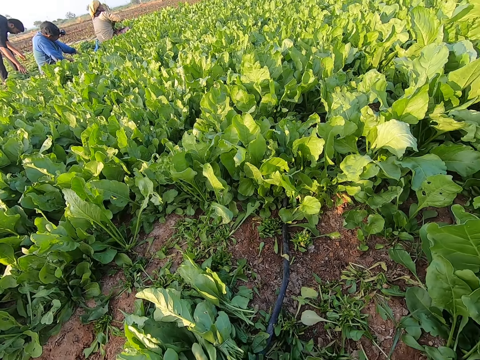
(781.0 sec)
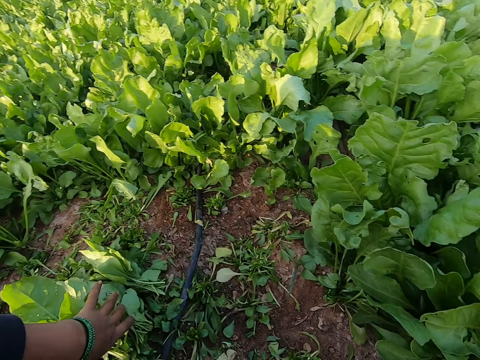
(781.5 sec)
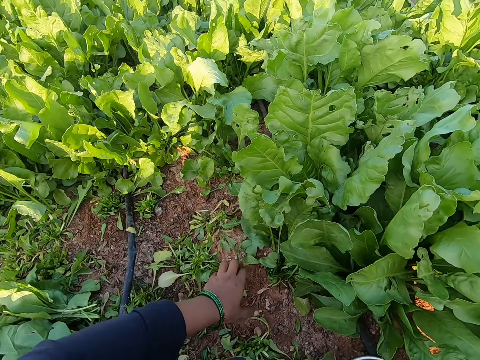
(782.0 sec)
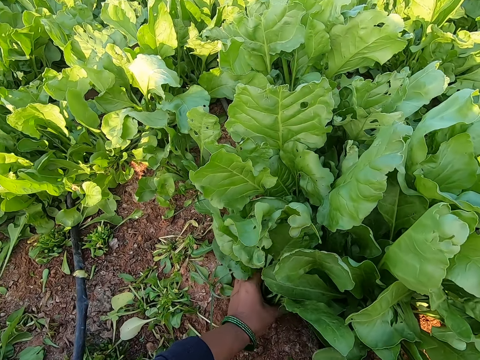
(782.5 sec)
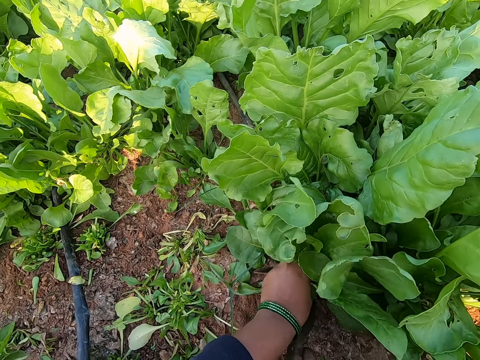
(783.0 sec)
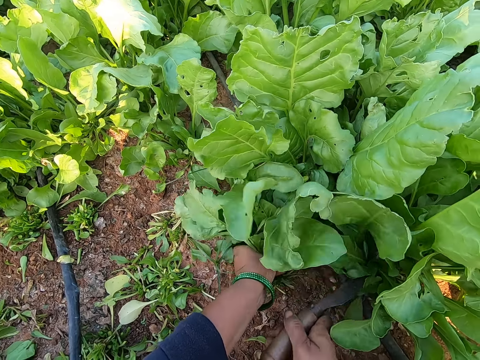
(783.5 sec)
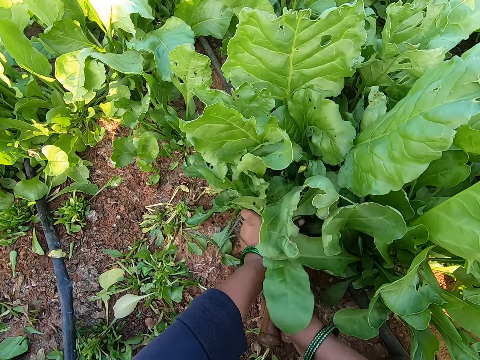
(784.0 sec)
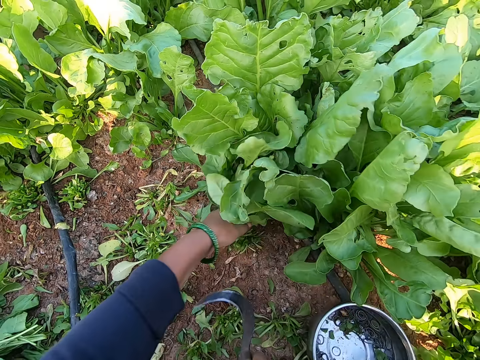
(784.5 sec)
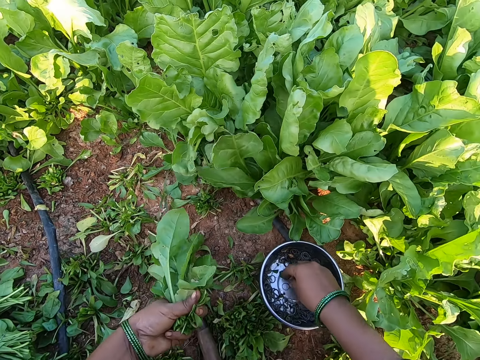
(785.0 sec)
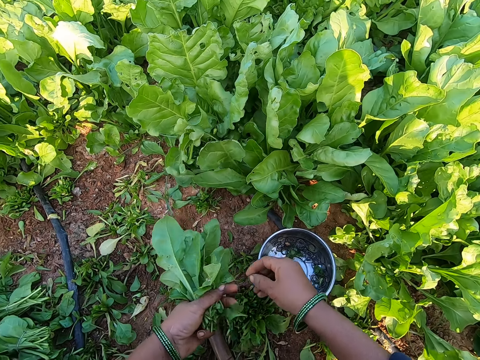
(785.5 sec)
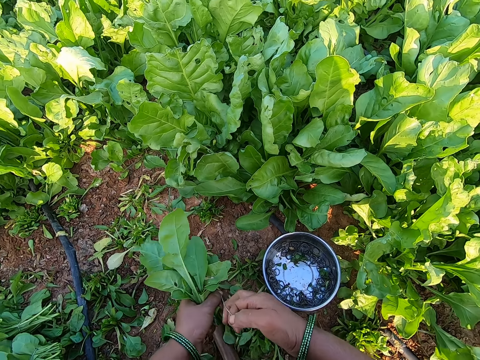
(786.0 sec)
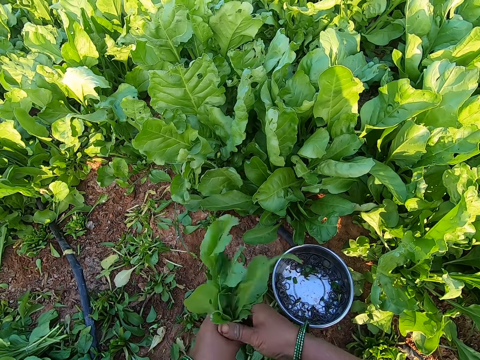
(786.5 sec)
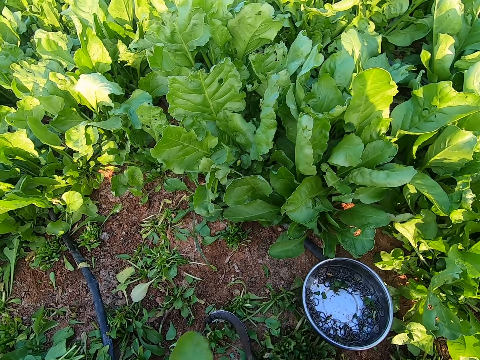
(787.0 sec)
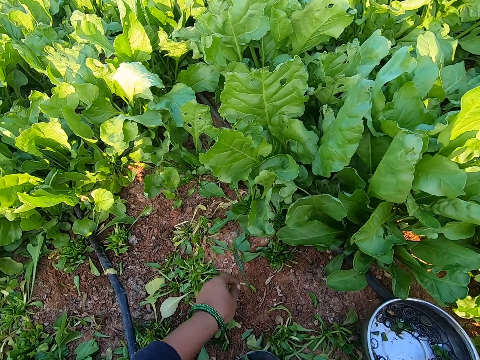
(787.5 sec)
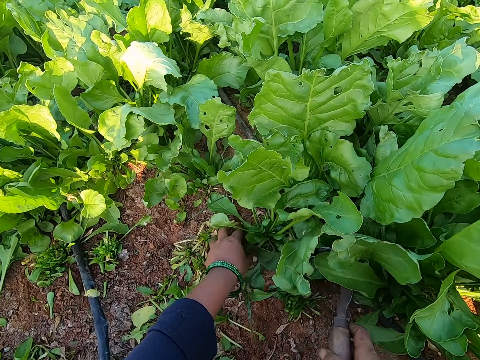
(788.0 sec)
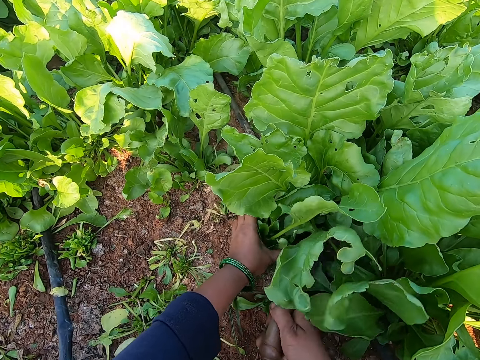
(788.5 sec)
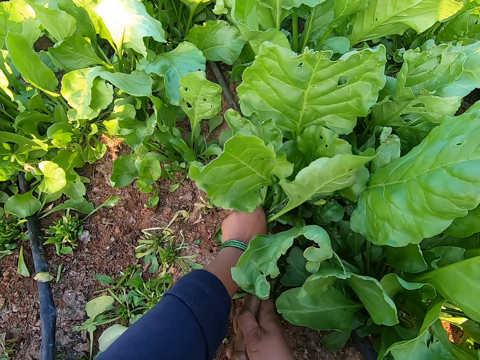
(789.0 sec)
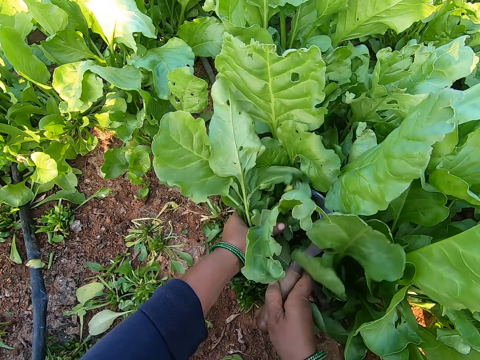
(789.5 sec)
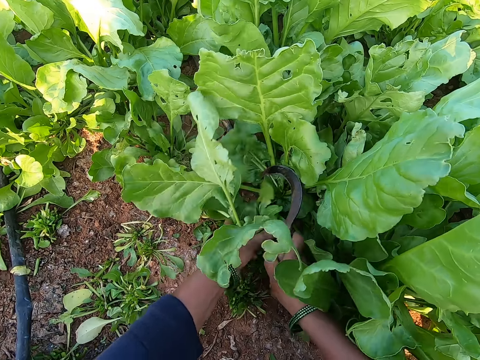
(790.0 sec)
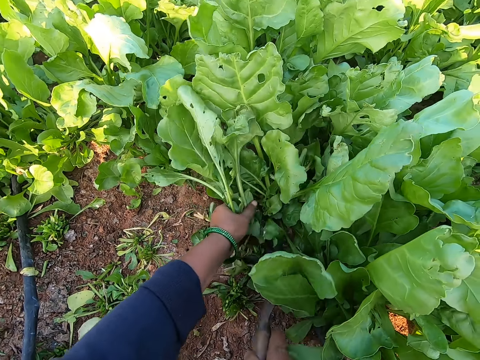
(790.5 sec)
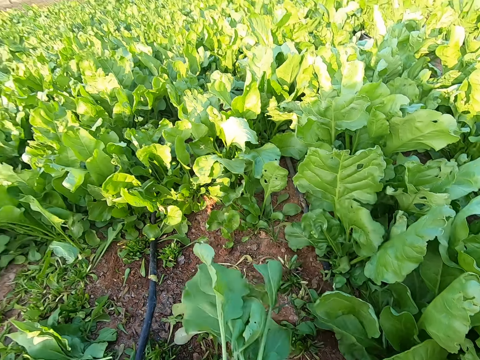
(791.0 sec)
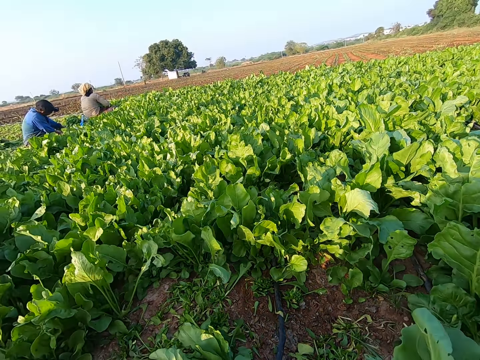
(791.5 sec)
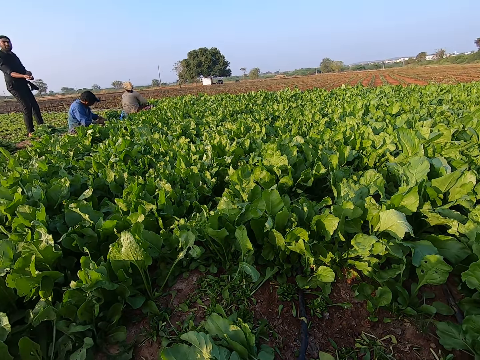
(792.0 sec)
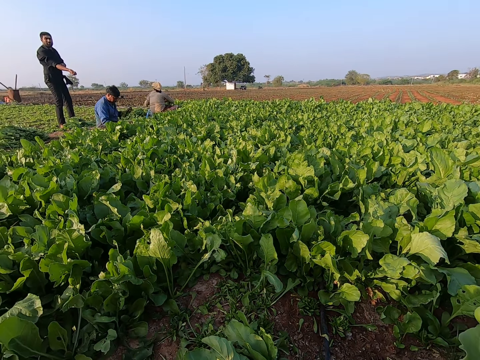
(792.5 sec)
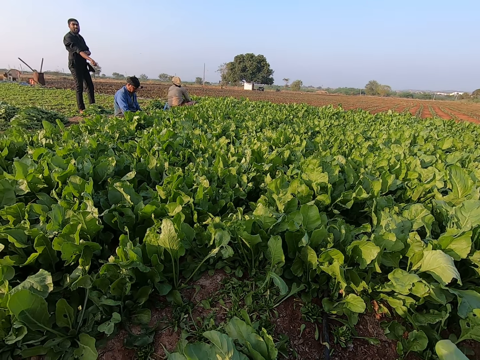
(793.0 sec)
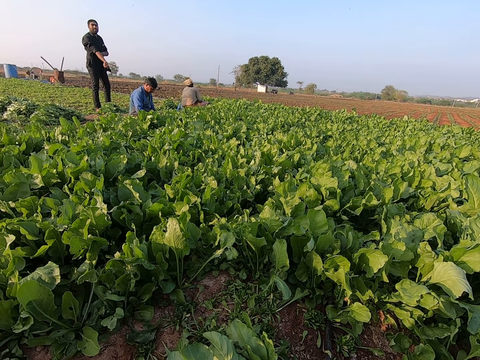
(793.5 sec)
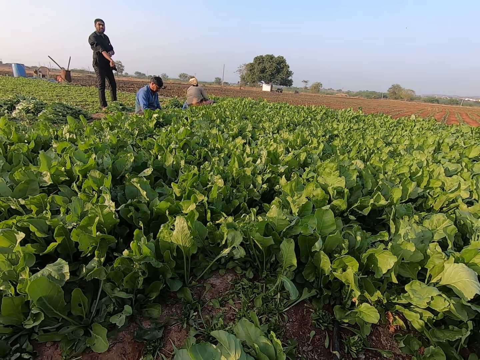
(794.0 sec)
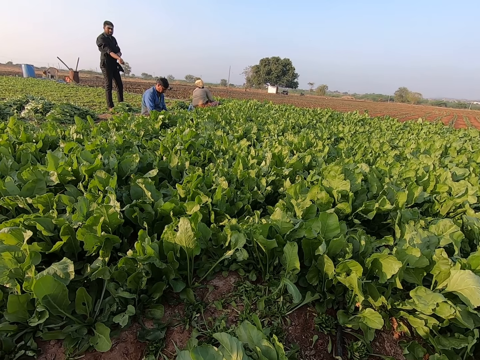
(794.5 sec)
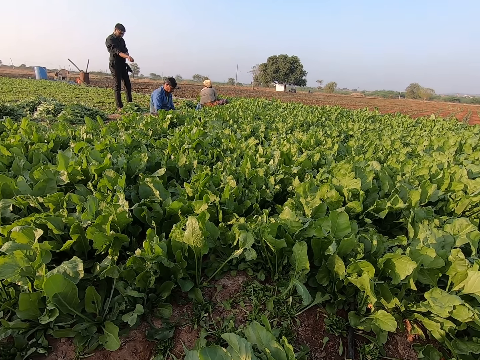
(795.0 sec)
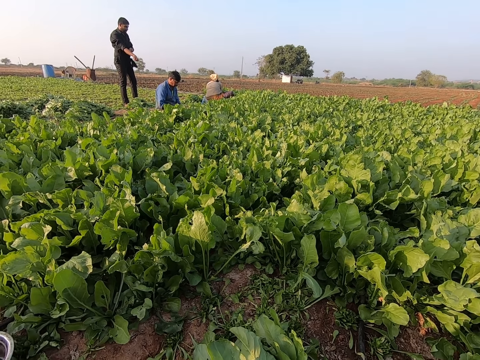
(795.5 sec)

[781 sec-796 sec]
The camera wearer drops the bundle of spinach plant on the ground with her right hand. She holds some spinach plants on the ground with her left hand. She cuts the spinach plants from the ground with the sickle in her right hand. She holds some spinach plants on the ground with her left hand. She cuts the spinach plants from the ground with the sickle in her right hand. She drops the sickle on the ground with her right hand. She picks a rubber band from the metal bowl on the ground with her right hand. She holds the rubber band with her hands, stretches the rubber band with her hands, and wraps the rubber band around her right hand. She binds the spinach plants in her left hand with the rubber band in her right hand. She holds some spinach plants on the ground with her left hand. She cuts the spinach plants from the ground with the sickle in her right hand. She holds some spinach plants on the ground with her left hand. She cuts the spinach plants from the ground with the sickle in her right hand. She converses with a man. Another man harvests some spinach plants from the ground with the sickle in his right hand. The other man picks a bundle of spinach plant from the ground with his left hand. The first man folds the right hand sleeve of his shirt with his left hand. The other man drops the bundle of spinach plant on the ground with his left hand.

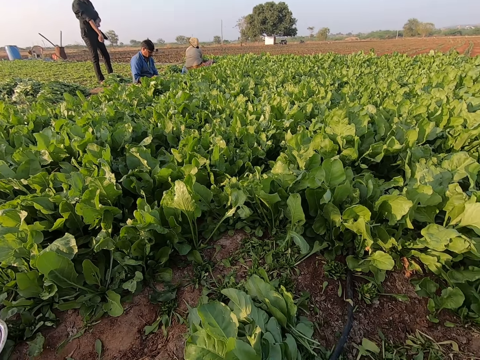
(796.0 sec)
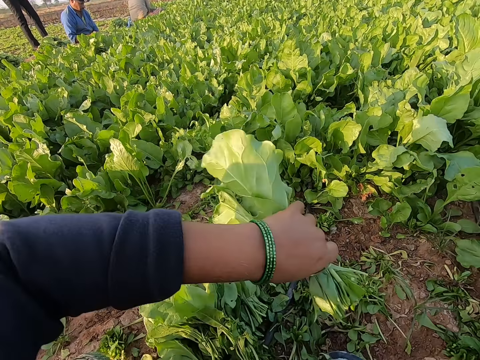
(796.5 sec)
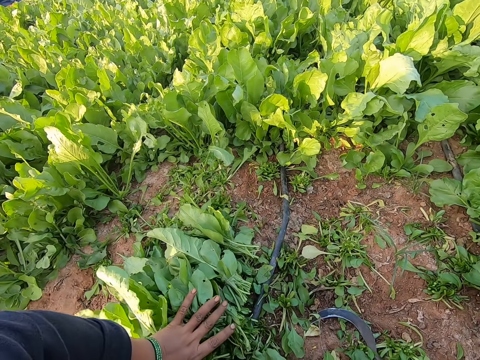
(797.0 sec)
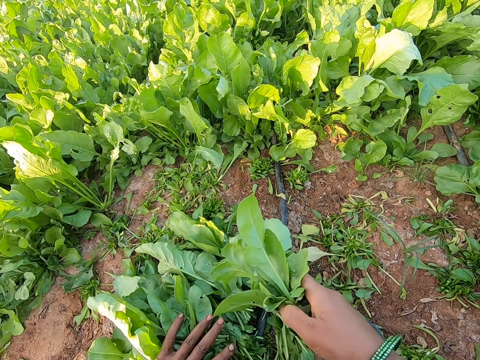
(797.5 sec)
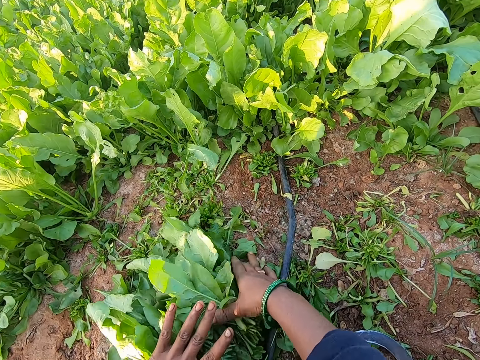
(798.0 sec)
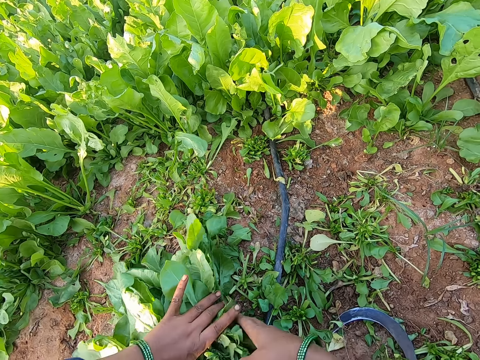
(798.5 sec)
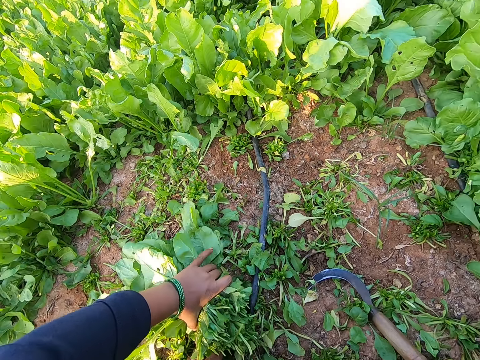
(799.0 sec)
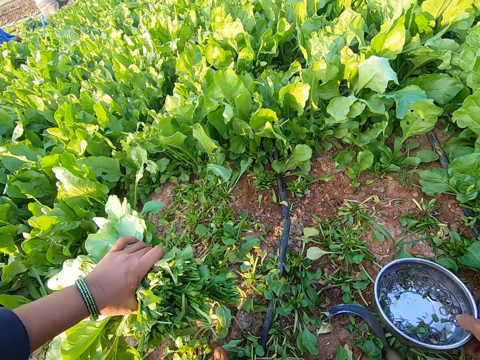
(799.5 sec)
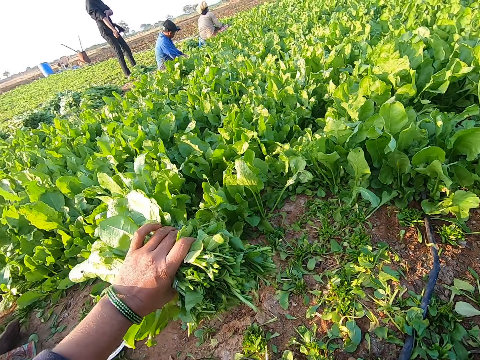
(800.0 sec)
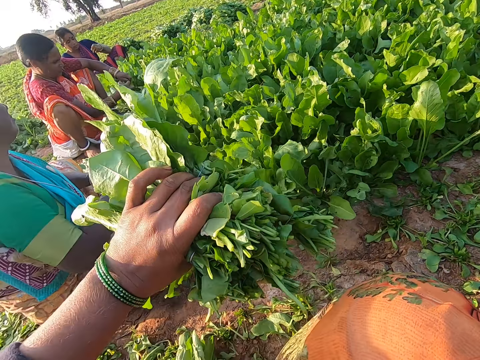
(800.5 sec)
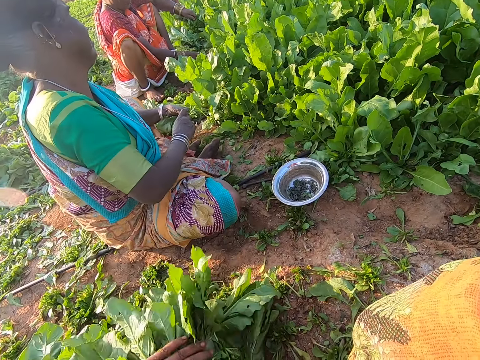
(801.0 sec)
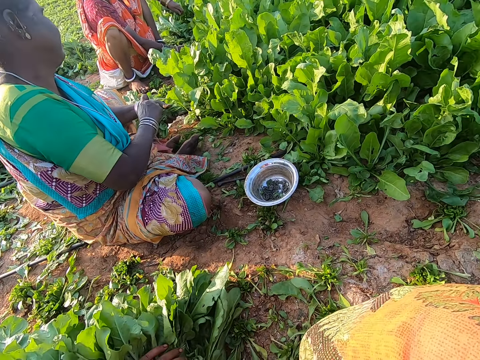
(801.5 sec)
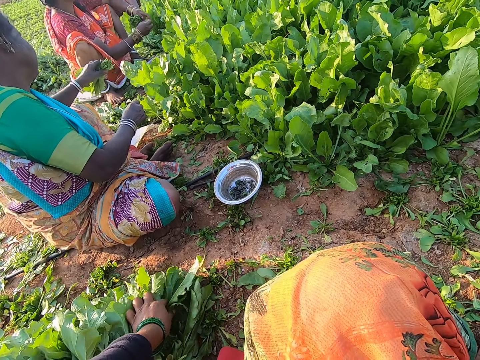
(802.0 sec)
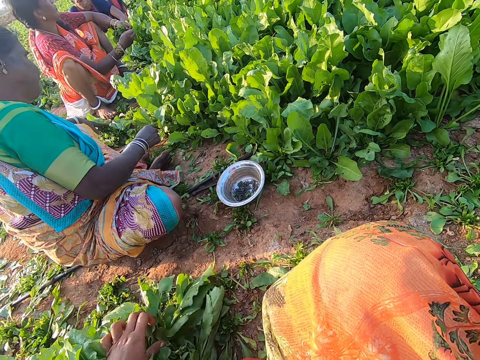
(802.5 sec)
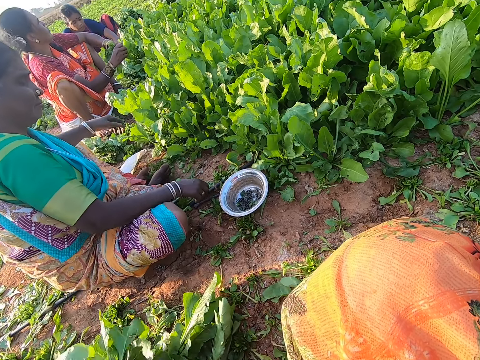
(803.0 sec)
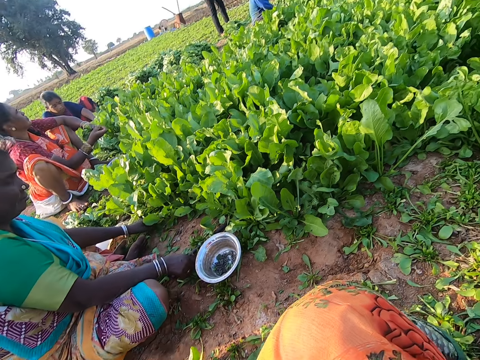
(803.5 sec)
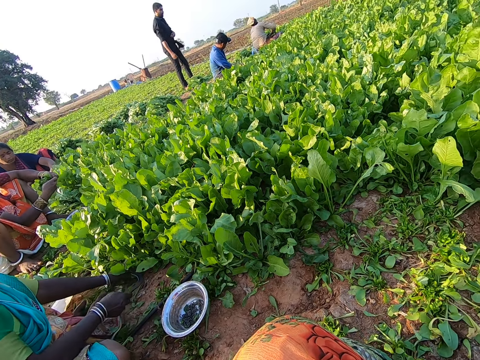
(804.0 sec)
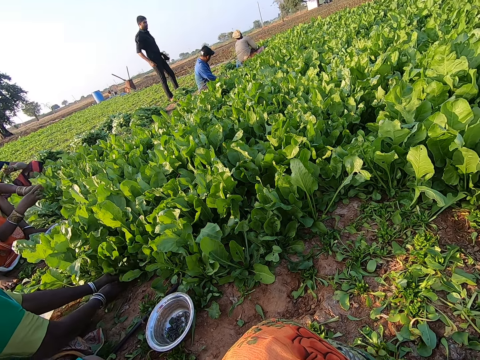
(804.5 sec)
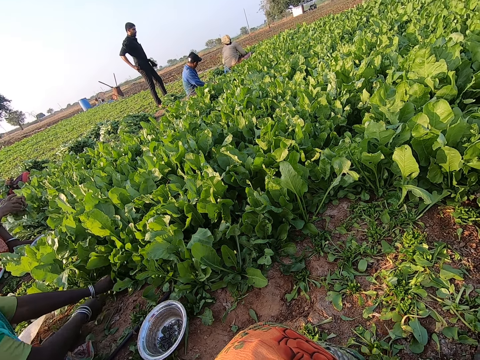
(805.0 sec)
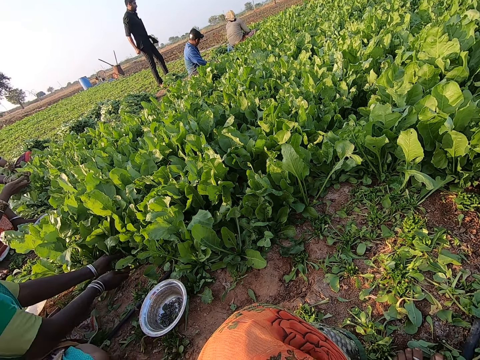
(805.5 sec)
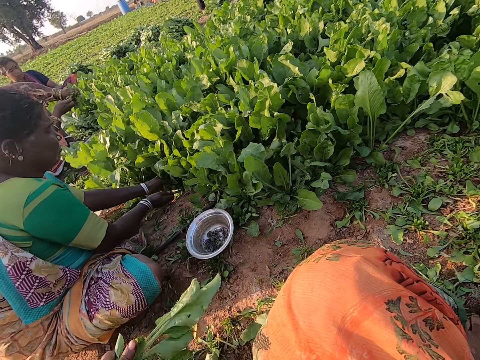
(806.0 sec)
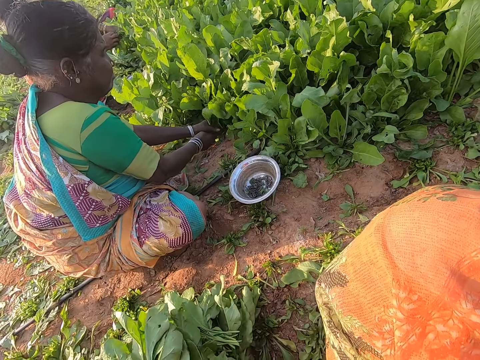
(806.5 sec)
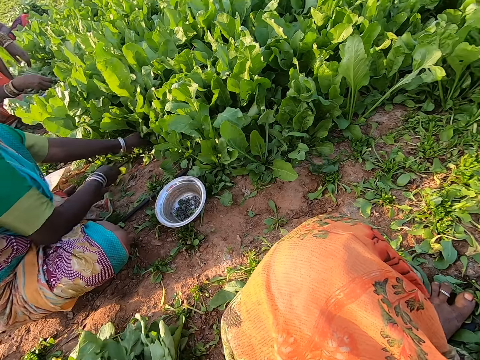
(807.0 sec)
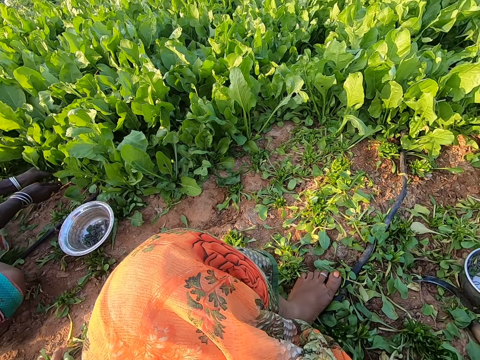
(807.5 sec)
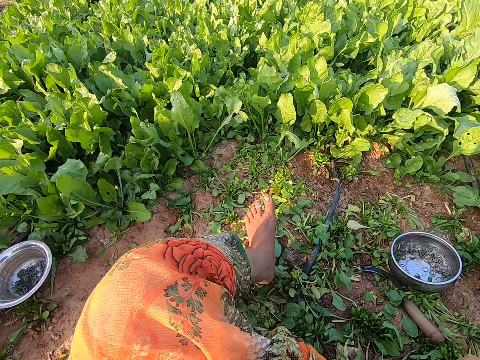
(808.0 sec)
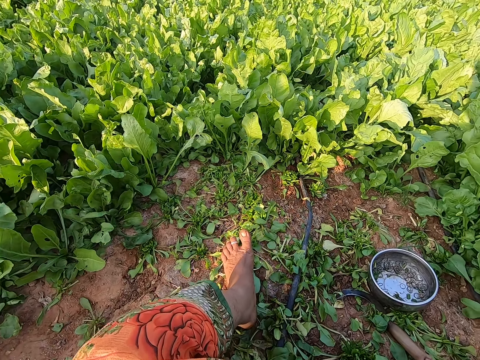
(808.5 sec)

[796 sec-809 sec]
The camera wearer drops the bundle of spinach plant on the bundles of spinach plant on the ground with her left hand. She drops the bundle of spinach plant on the bundles of spinach plant on the ground with her right hand. She gathers the bundles of spinach plant on the ground with her hands. She picks the bundles of spinach plant from the ground with her left hand. She picks the bowl. She drops the metal bowl on the ground with her right hand. A woman binds the spinach plants in her left hand with the rubber band in her right hand. Another woman converses with a third woman. The third woman binds the spinach plants in her left hand with the rubber band in her right hand. The camera wearer drops the bundles of spinach plant on the ground with her left hand. The first woman drops the bundles of spinach plant on the ground with her left hand. The camera wearer talks. The first woman picks the sickle from the ground with her right hand, holds the spinach plants on the ground with her left hand, and cuts the spinach plants from the ground with the sickle in her right hand. The camera wearer drops the bundle of spinach plant on the ground with her left hand. She moves her left leg on the ground.
